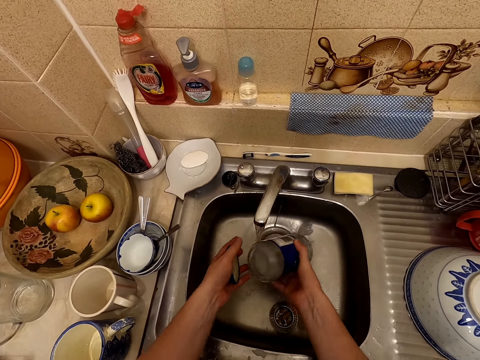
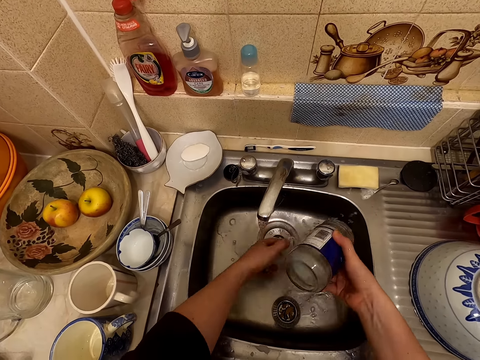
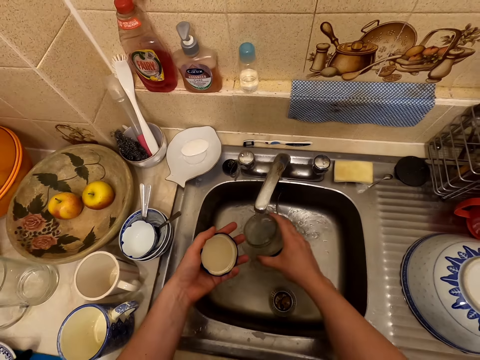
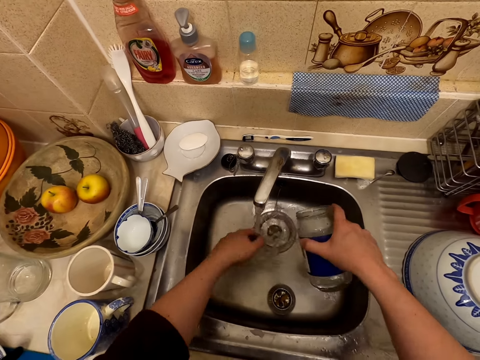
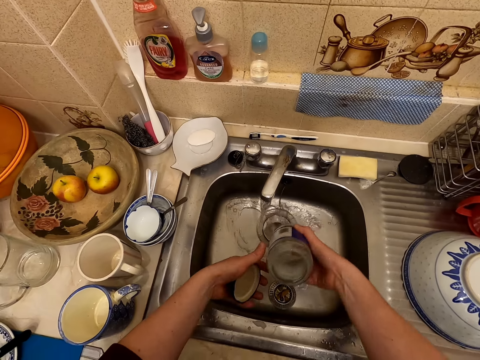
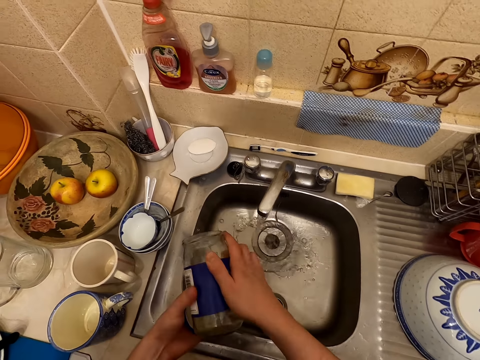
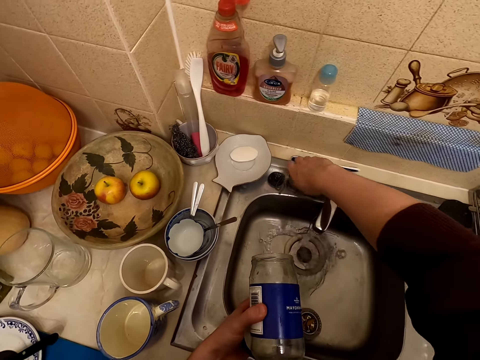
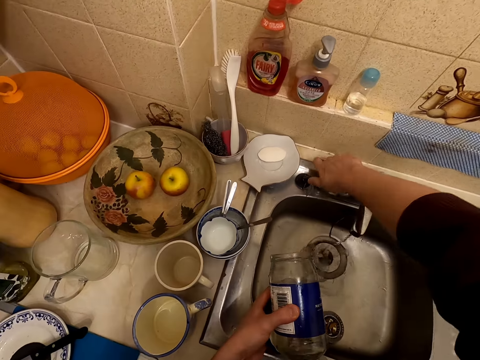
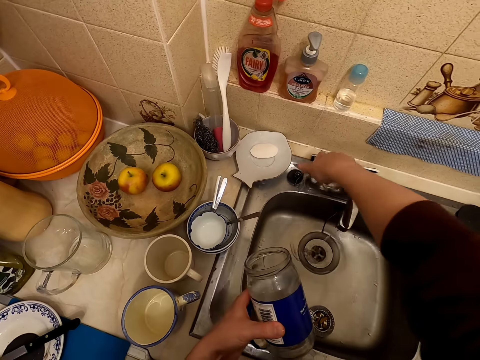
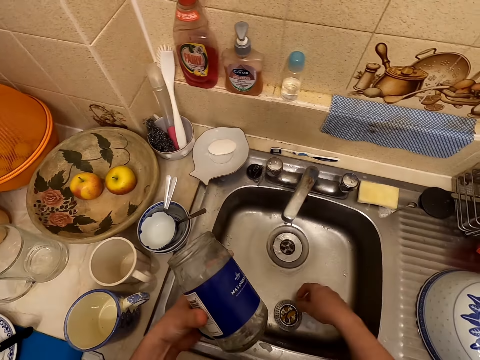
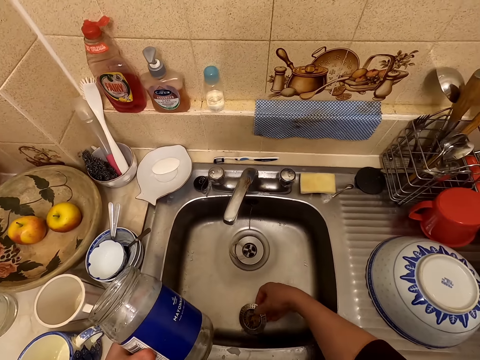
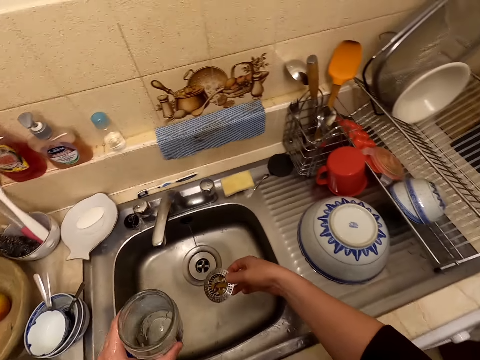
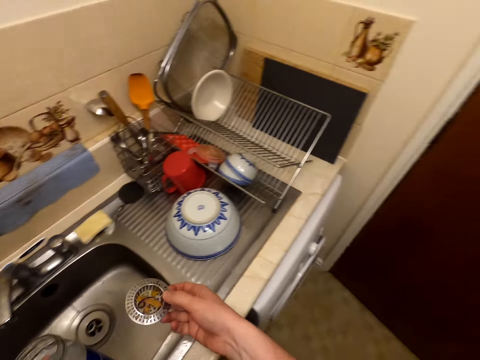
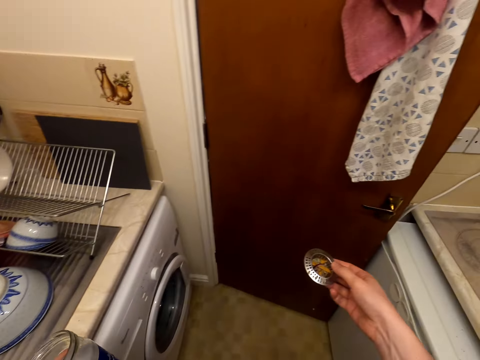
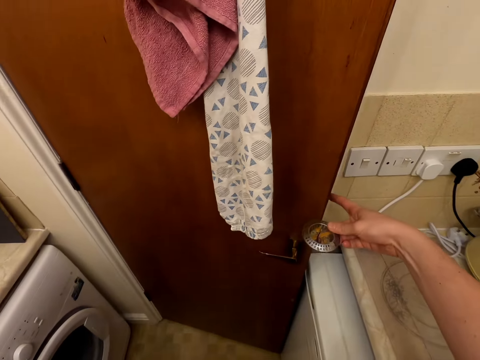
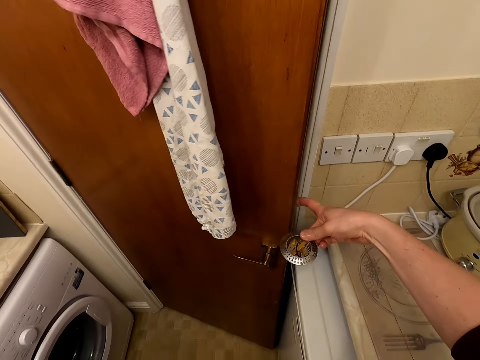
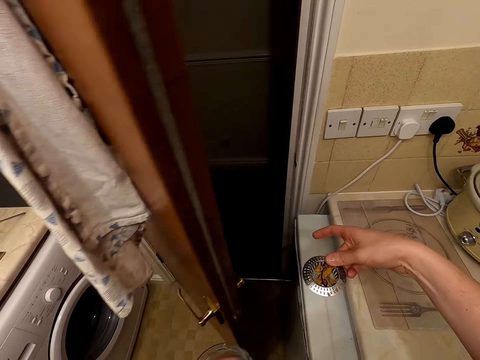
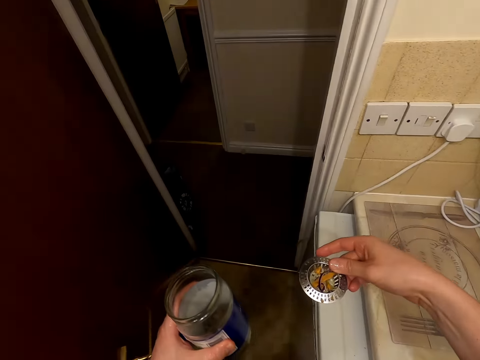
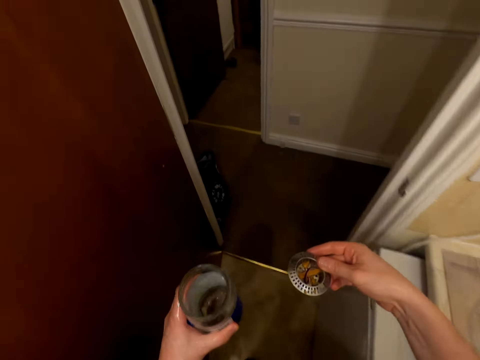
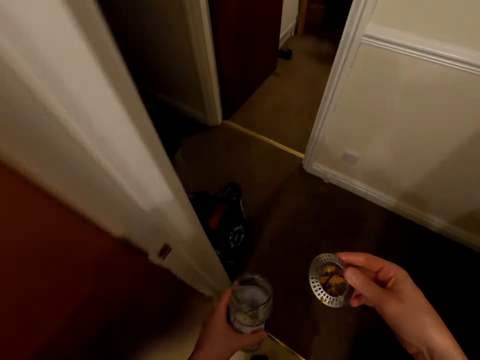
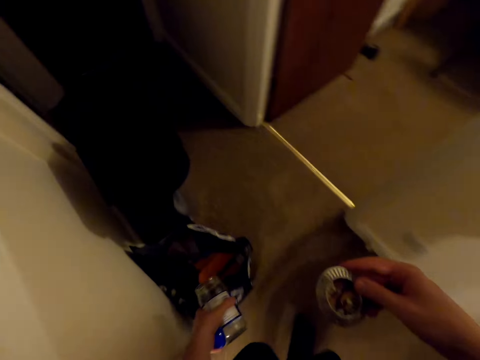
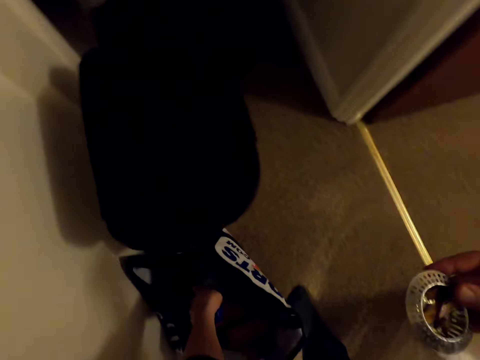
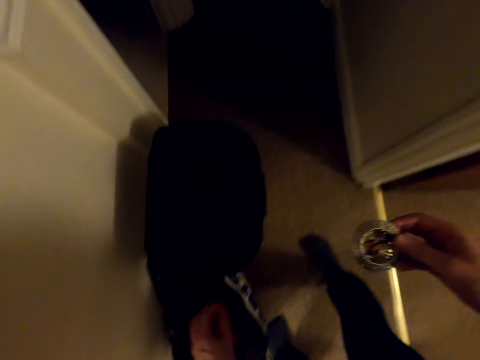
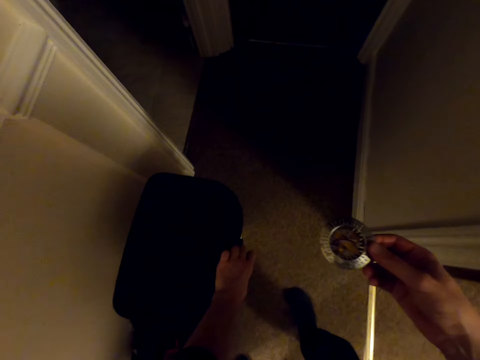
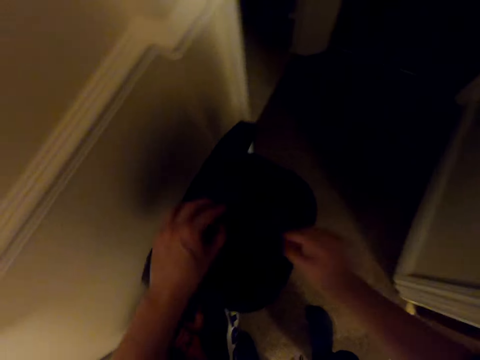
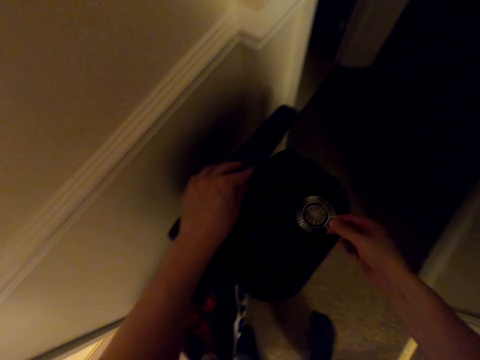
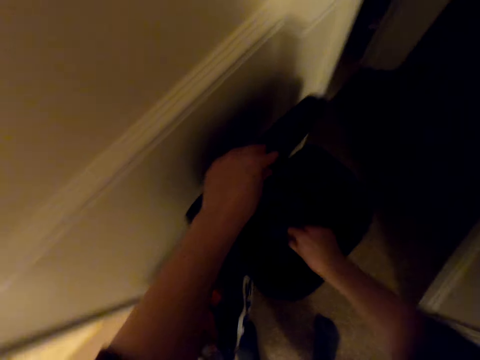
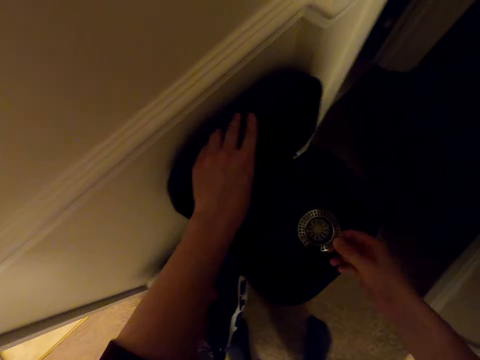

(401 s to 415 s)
The camera wearer pours water from the container. He places the container on his left hand. He closes the container and closes the sink. He picks up the kitchen craft stainless steel sink strainer from the sink. He walks in the kitchen and turns to the right. He opens the door. He walks past the door. He puts the container and the lid in a bag. He opens the litter bin lid. He pours the dirt from the kitchen craft stainless steel sink strainer into the litter bin.

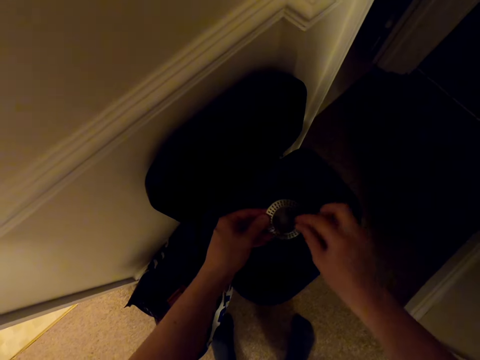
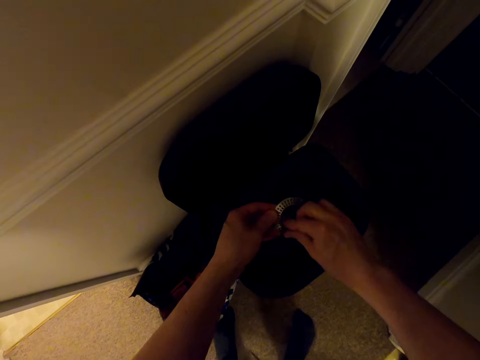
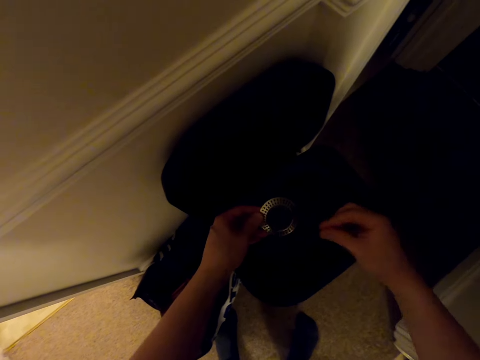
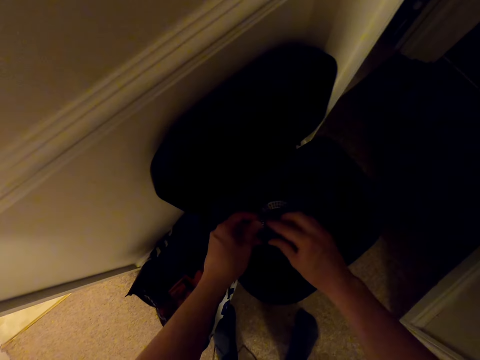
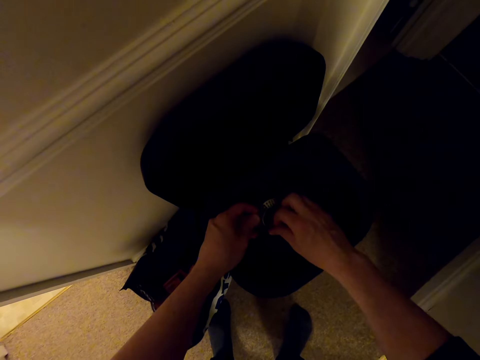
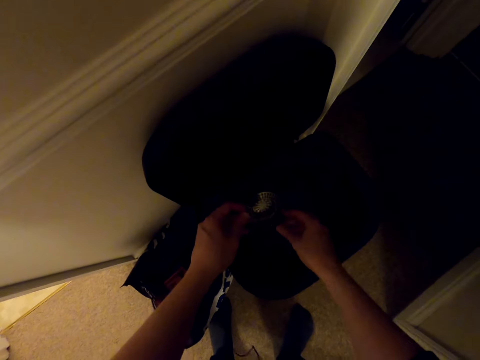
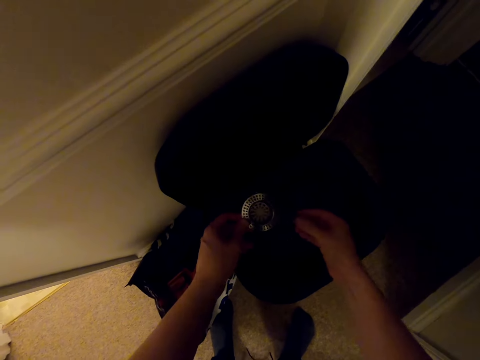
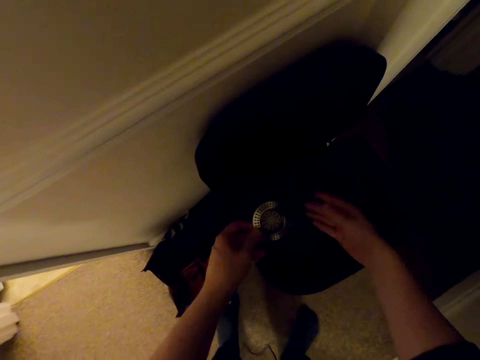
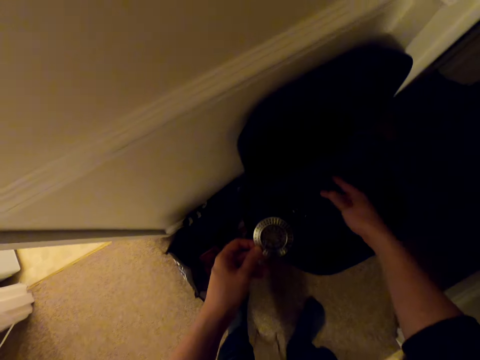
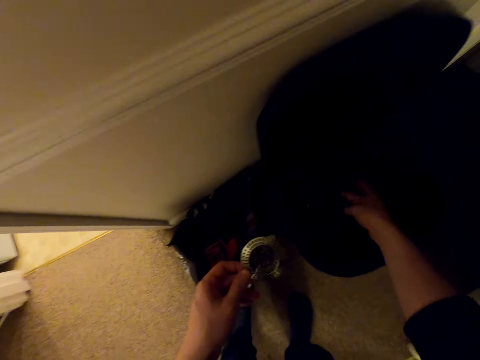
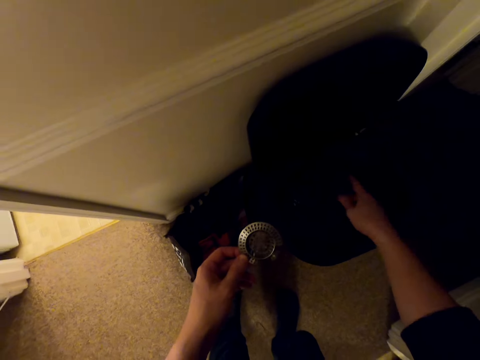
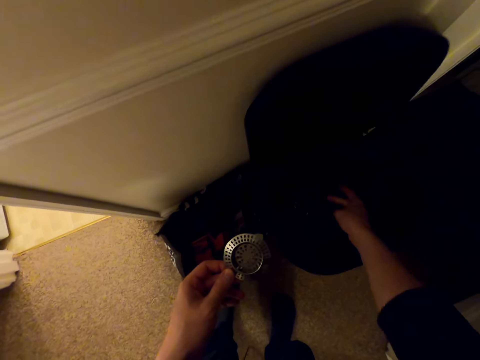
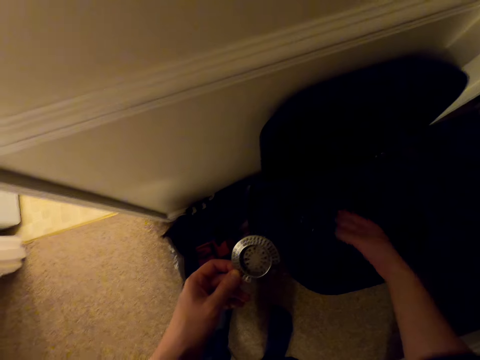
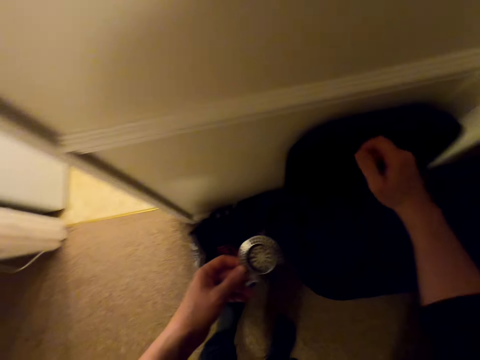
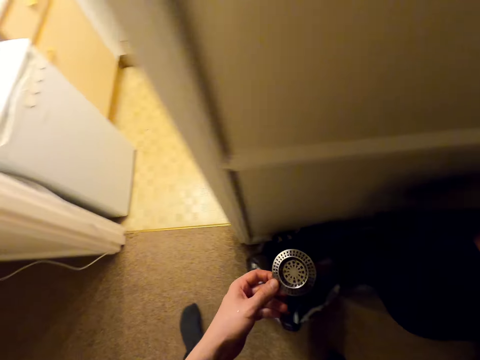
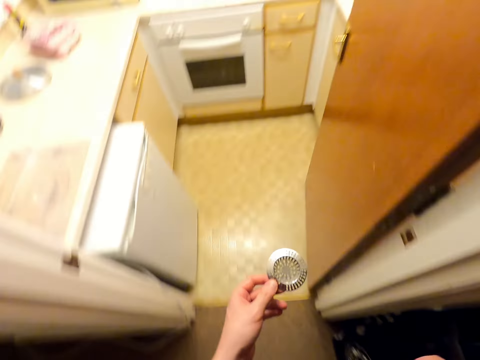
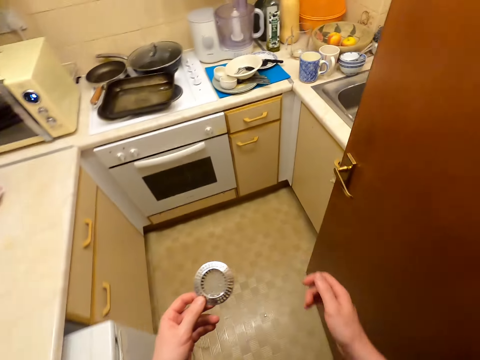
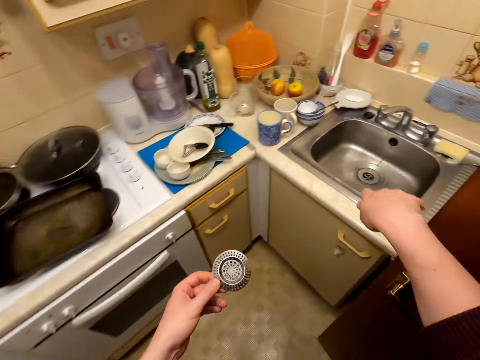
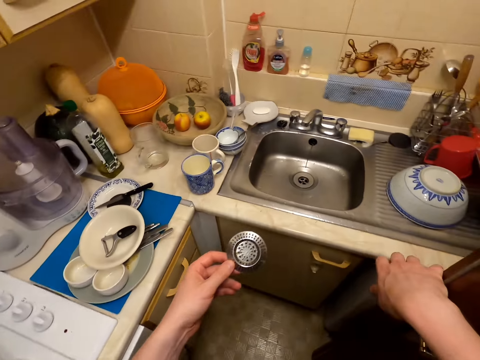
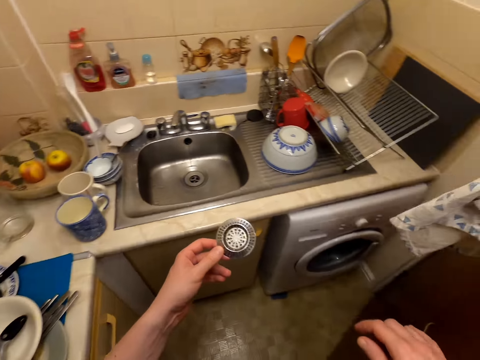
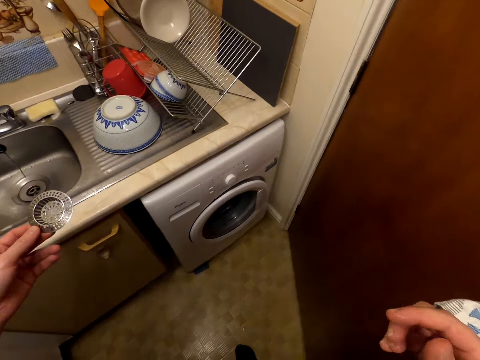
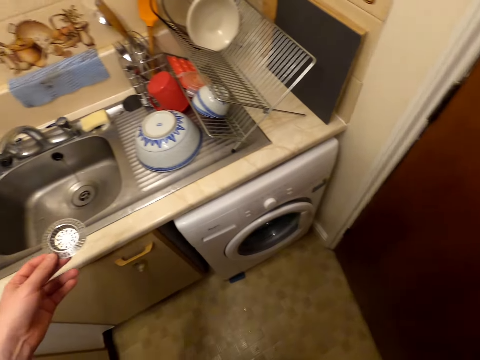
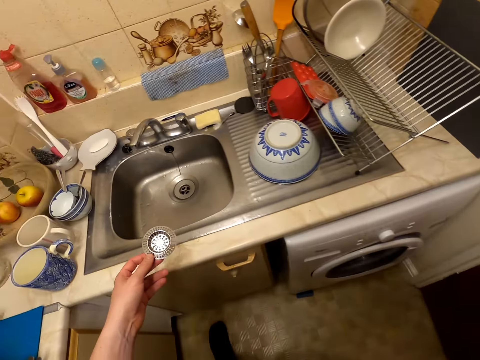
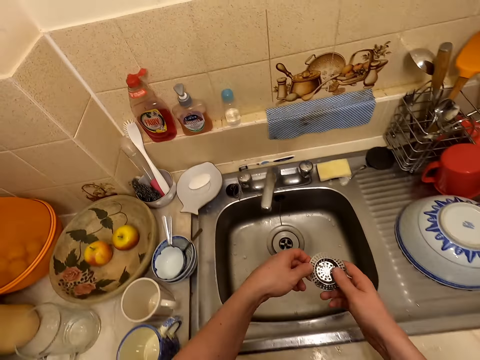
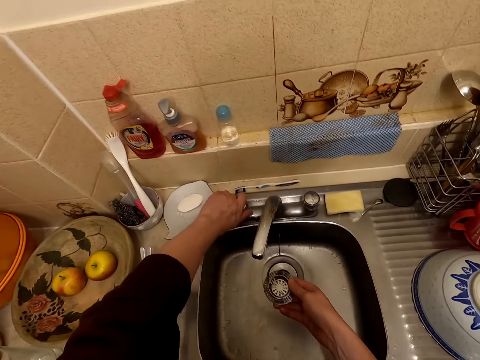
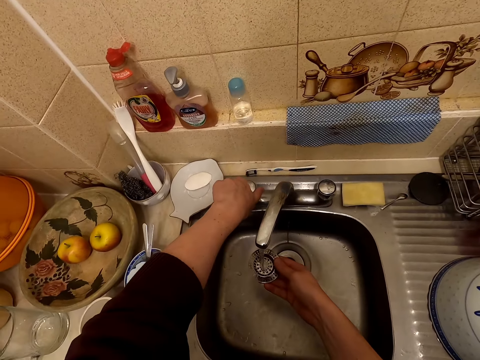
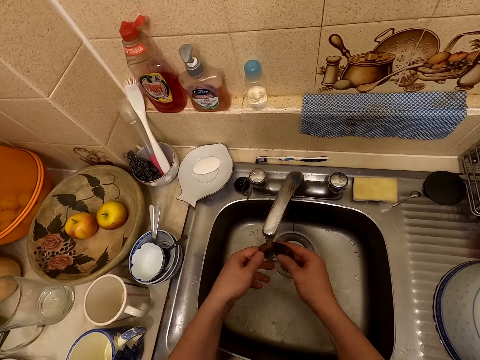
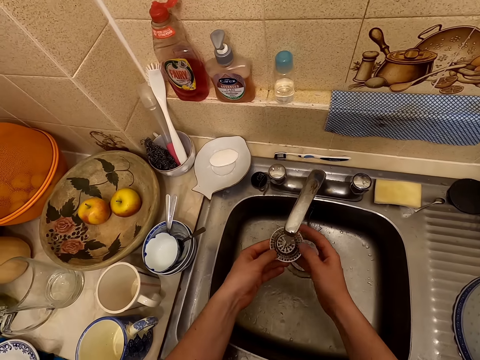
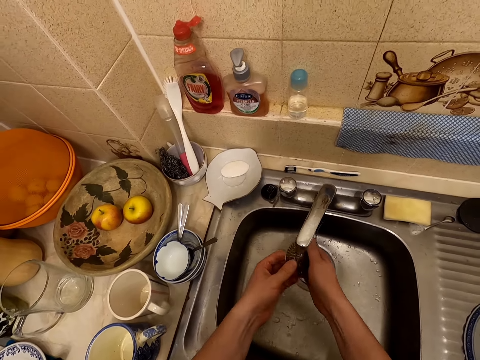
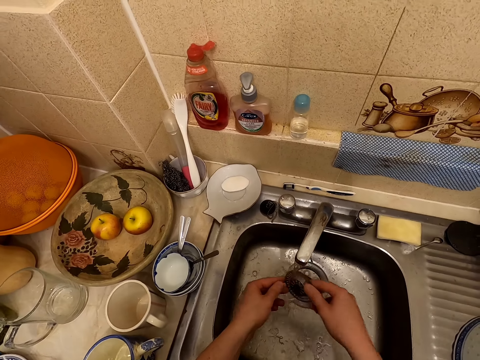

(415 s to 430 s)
The camera wearer removes dirt from the kitchen craft stainless steel sink strainer with his right hand. He drops the dirt in the litter bin. He shakes his right hand in the dustbin. He closes the dustbin. He walks into the kitchen and walks forward. He closes the door. He holds the kitchen craft stainless steel sink strainer with his right hand. He opens a tap. He rinses the kitchen craft stainless steel sink strainer.
